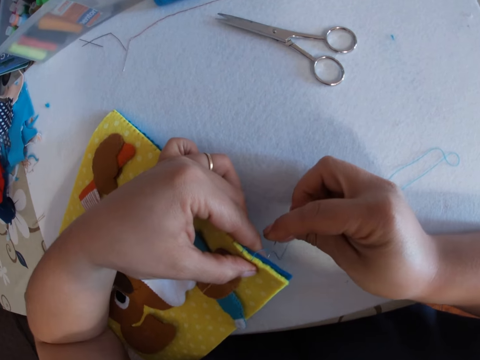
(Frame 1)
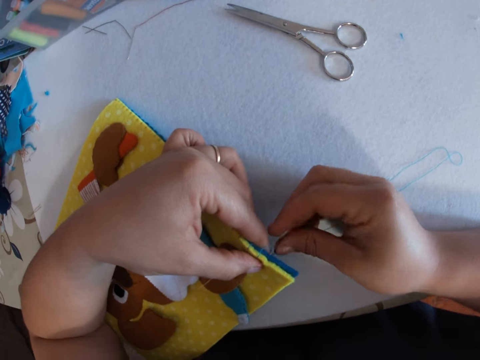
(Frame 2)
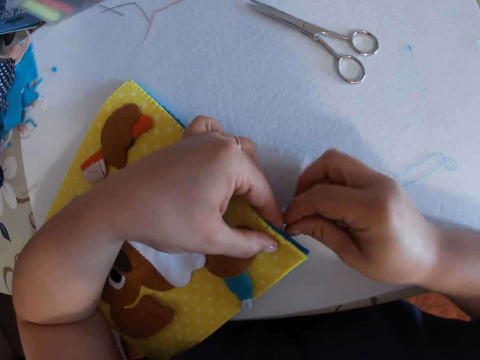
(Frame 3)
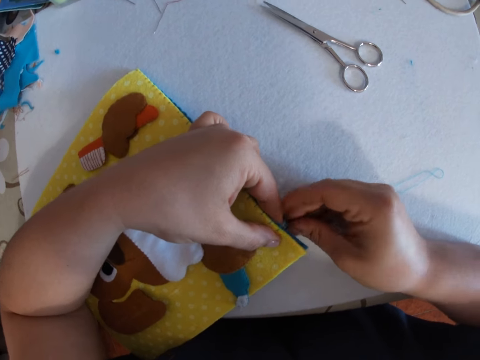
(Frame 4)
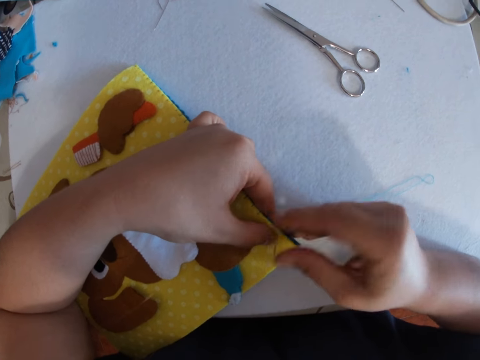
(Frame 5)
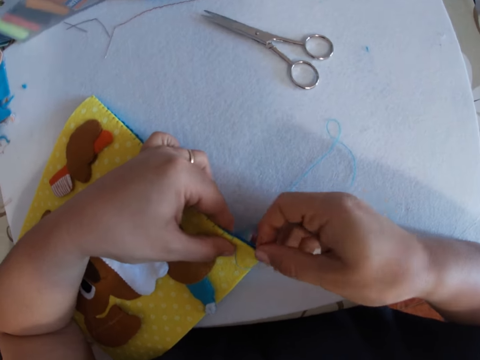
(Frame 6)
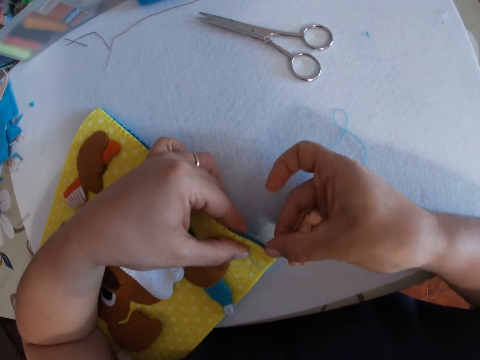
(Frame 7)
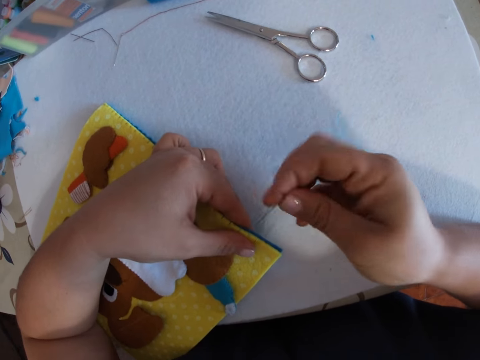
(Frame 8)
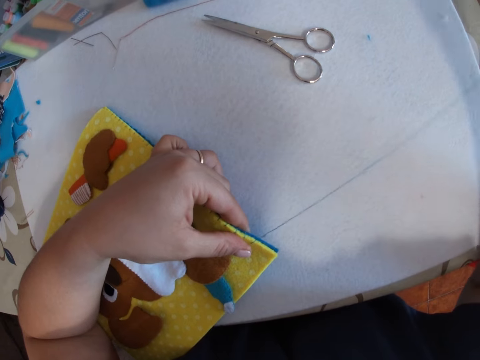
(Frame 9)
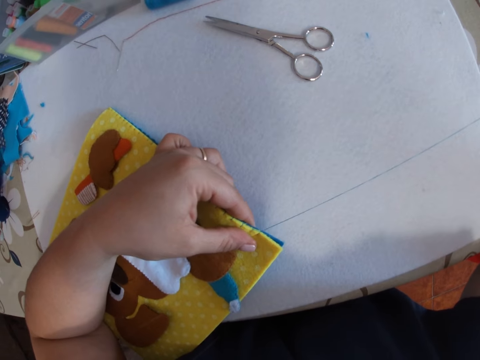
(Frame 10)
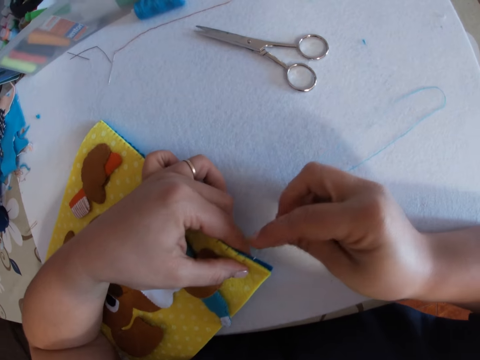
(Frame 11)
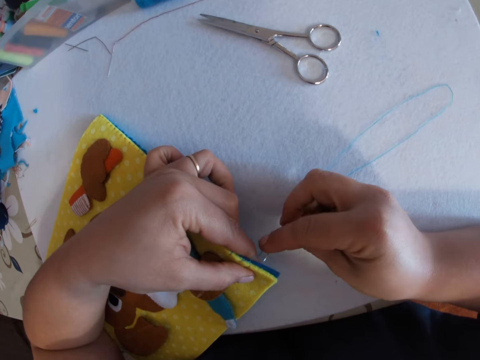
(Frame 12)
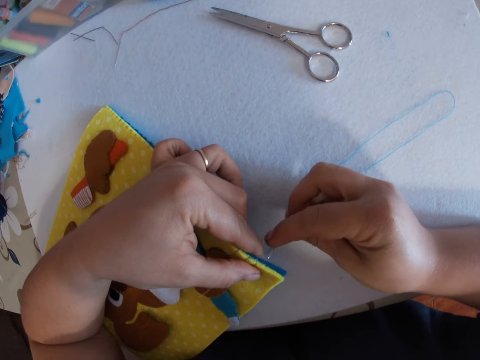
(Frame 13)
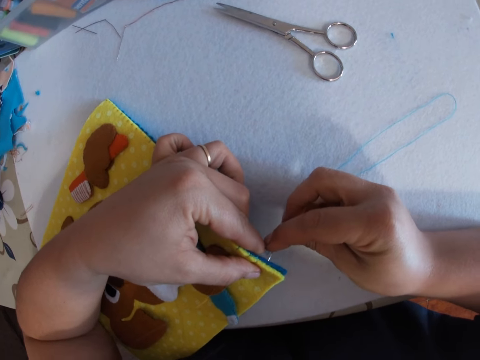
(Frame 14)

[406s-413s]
The camera wearer continues sewing the piece of cloth.

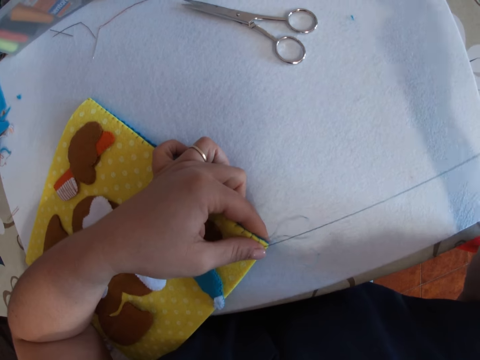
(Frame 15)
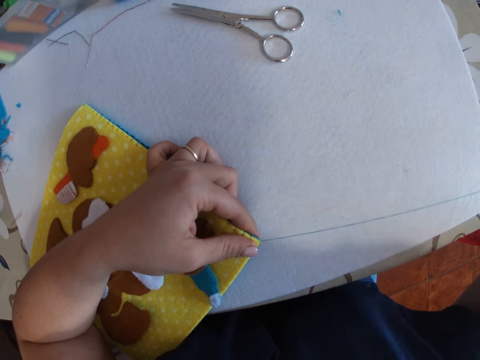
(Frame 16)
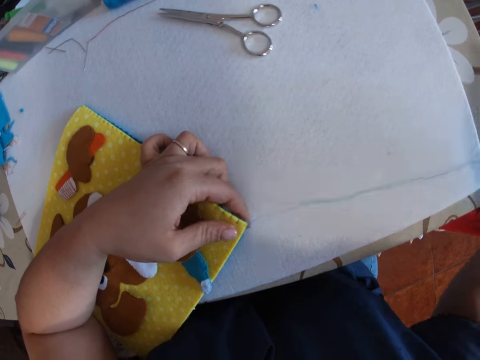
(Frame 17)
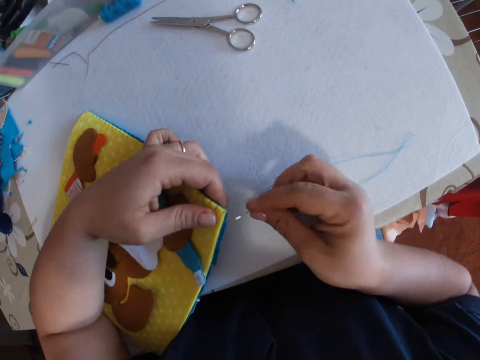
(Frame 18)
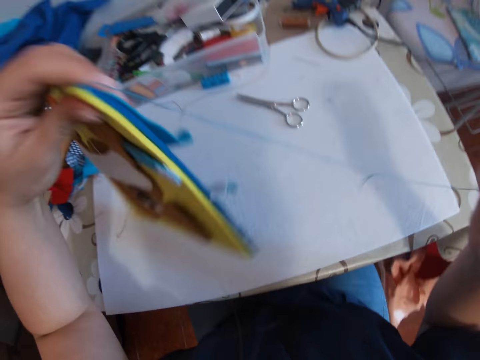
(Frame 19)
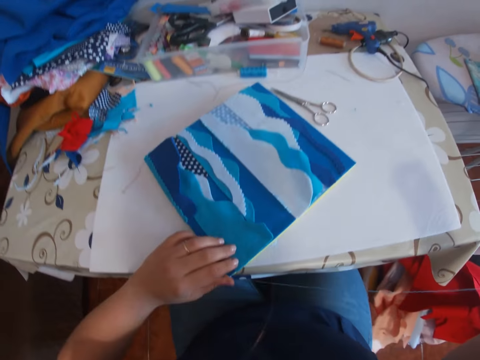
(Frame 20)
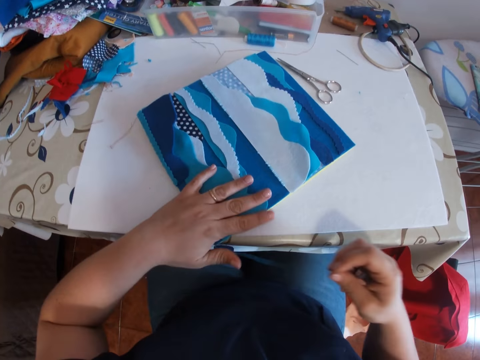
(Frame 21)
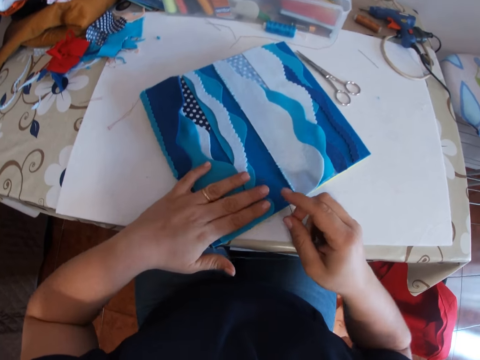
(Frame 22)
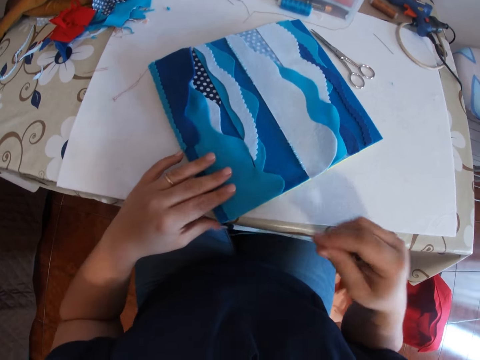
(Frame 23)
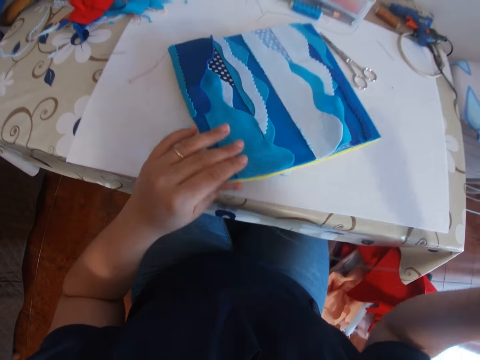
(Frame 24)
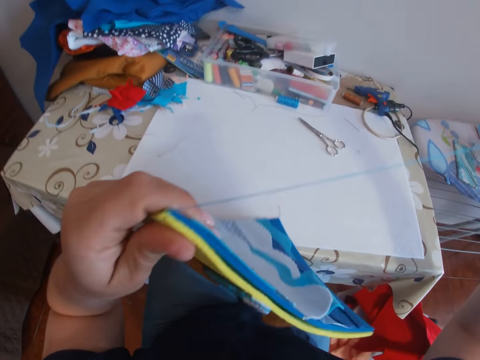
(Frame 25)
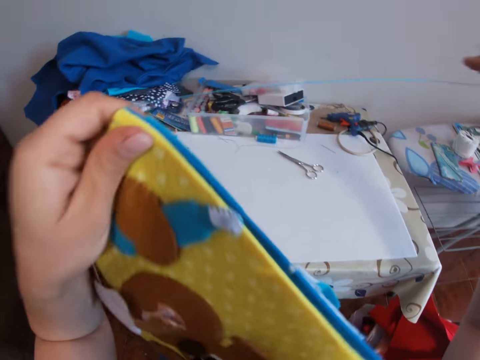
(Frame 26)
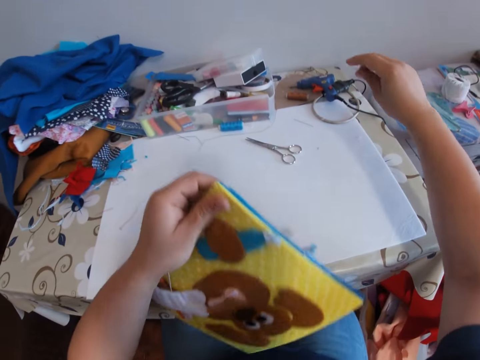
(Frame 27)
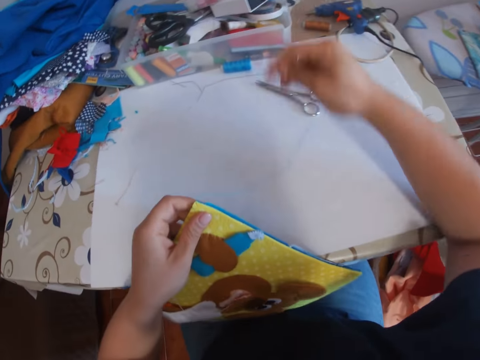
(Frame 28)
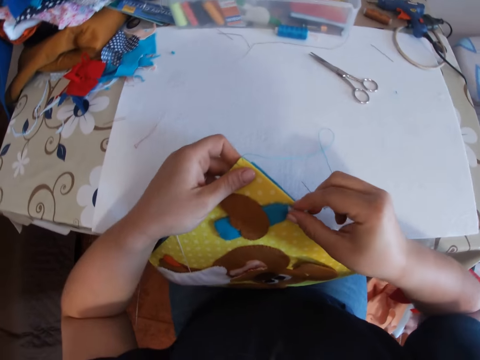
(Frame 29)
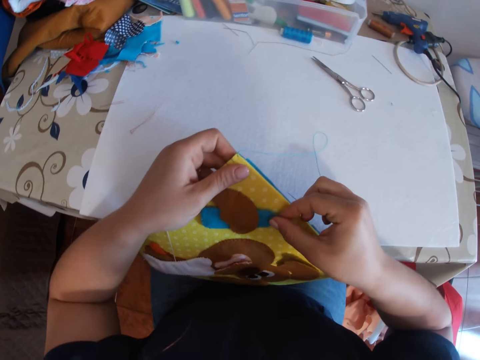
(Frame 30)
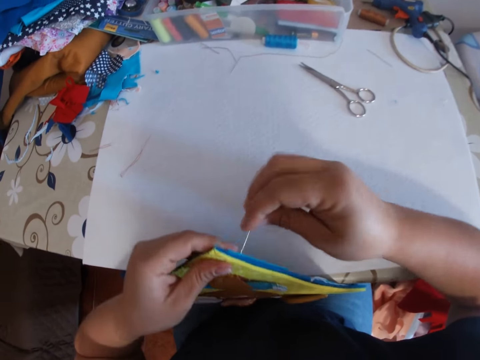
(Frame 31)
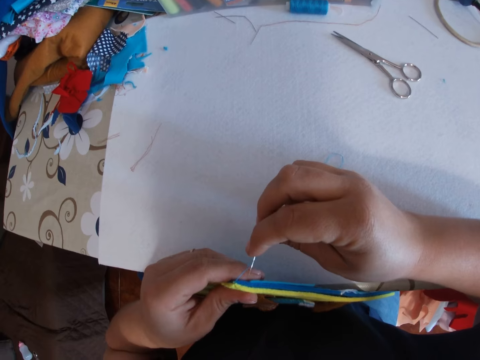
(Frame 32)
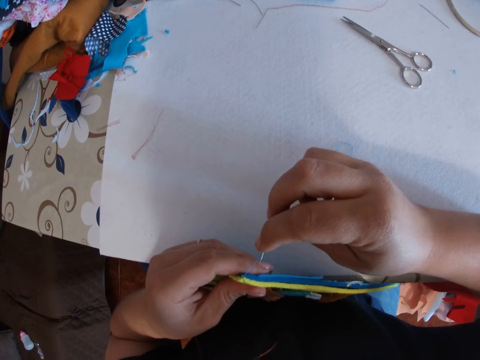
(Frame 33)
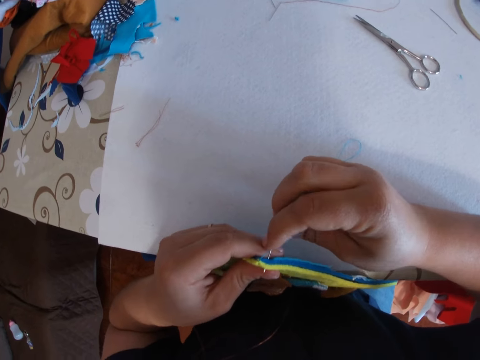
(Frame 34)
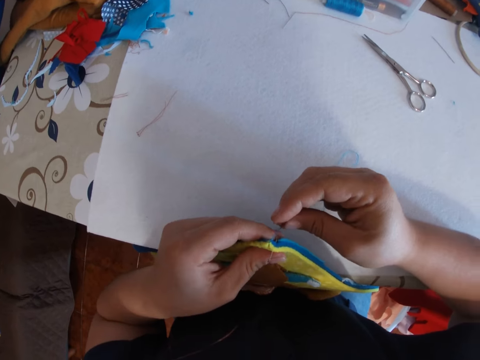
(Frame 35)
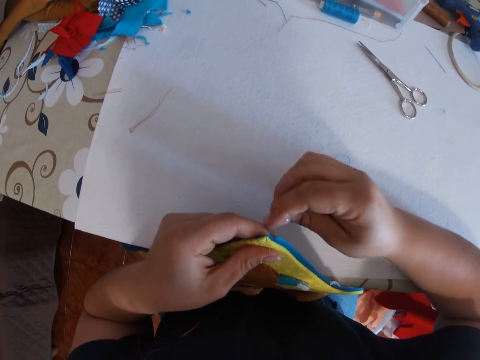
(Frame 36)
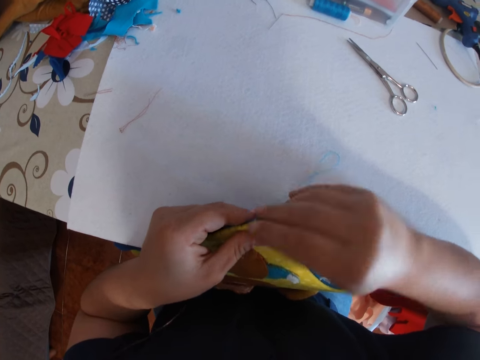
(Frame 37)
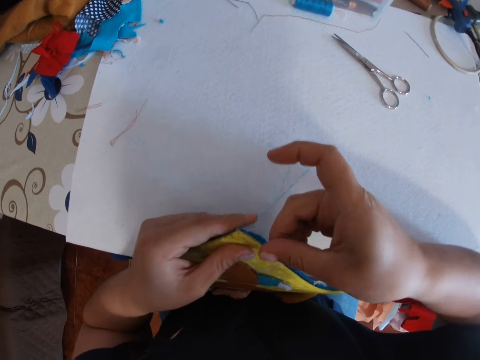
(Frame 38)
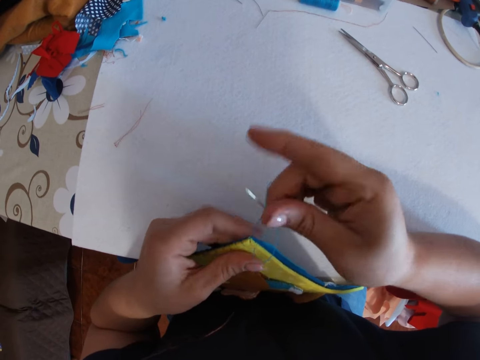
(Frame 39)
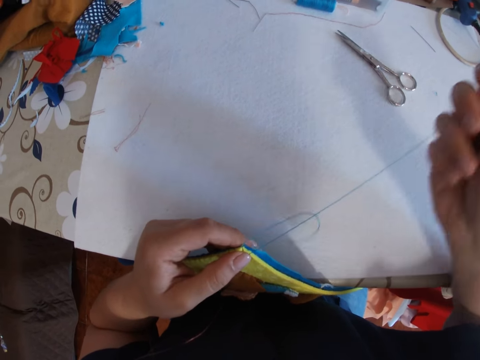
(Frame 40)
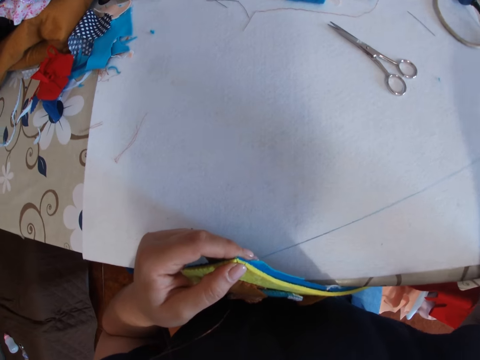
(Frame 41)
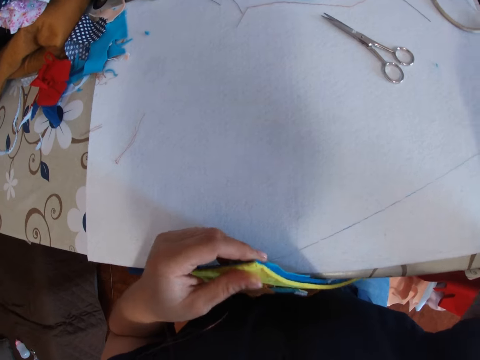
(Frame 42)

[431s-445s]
The camera wearer flips the piece of cloth or decoration on the table. She lifts up the decoration and places the decoration on the table. She reaches for the decoration with her other hand. She raises her hand. She raises the piece of cloth. She places the decoration on the edge of the table. She lowers her hand. She adjusts a piece on the decoration. She continues sewing the piece of cloth. She places the needle on the decoration.

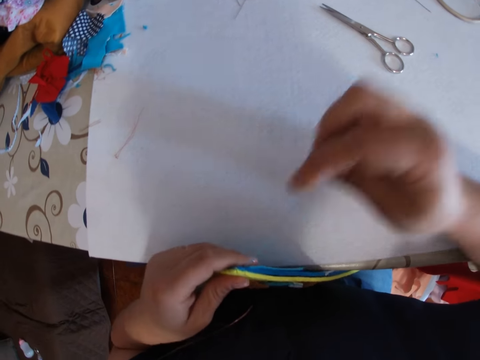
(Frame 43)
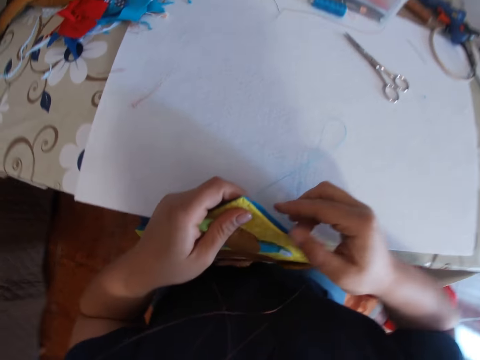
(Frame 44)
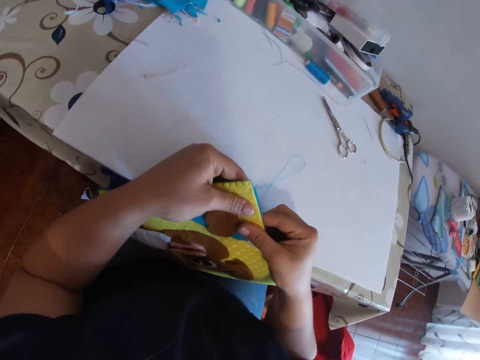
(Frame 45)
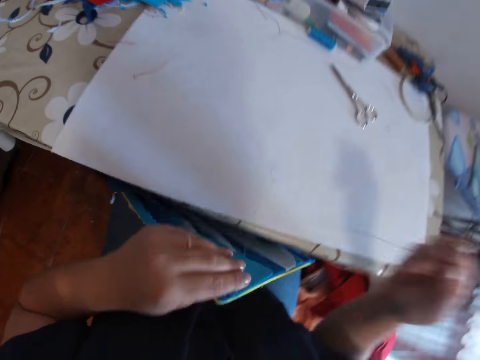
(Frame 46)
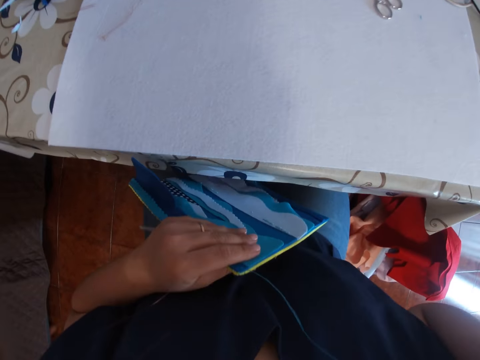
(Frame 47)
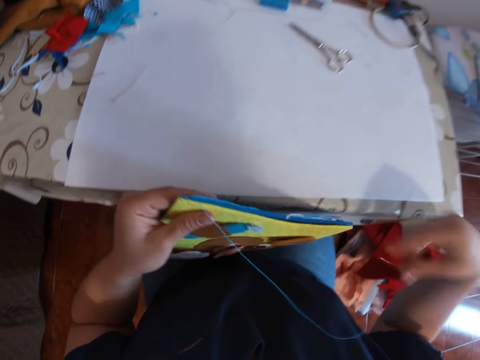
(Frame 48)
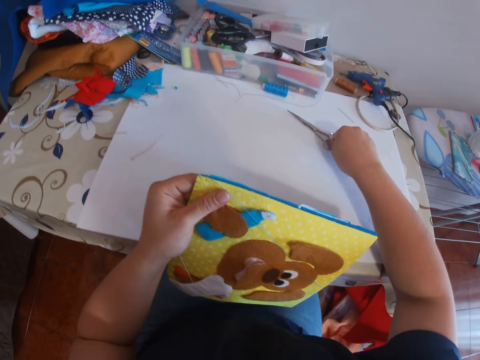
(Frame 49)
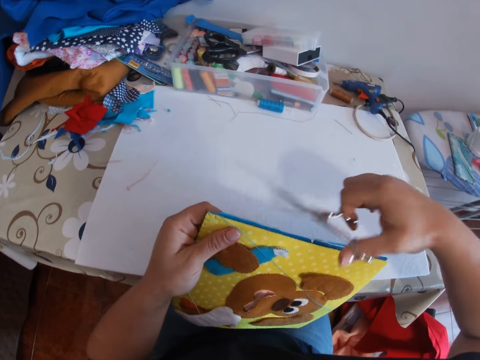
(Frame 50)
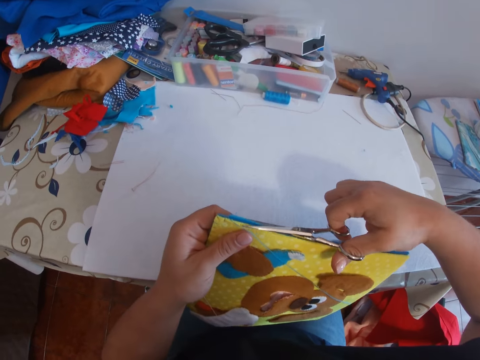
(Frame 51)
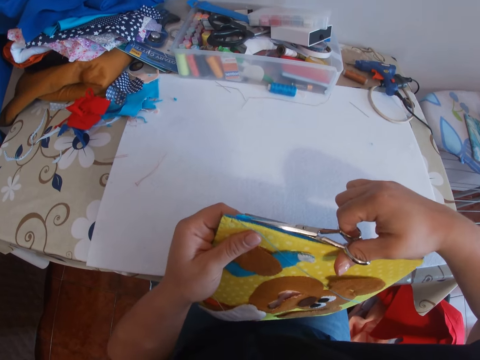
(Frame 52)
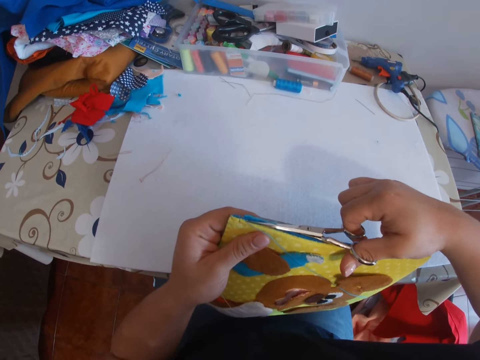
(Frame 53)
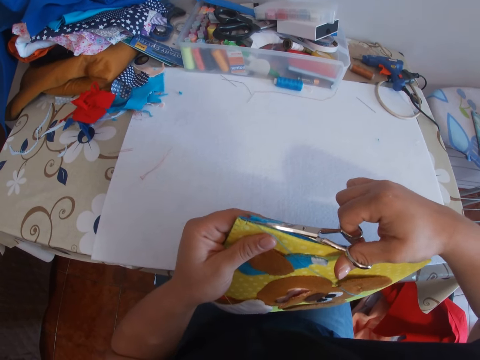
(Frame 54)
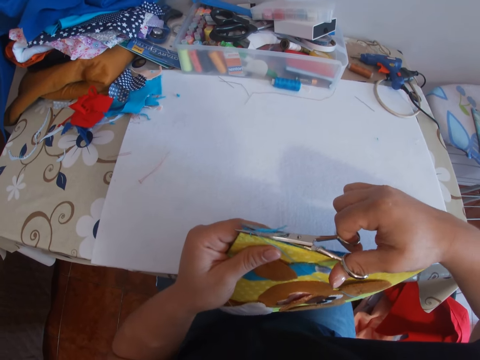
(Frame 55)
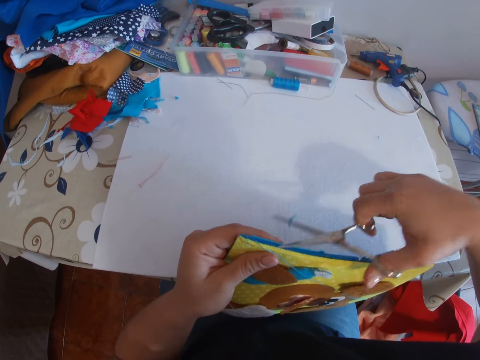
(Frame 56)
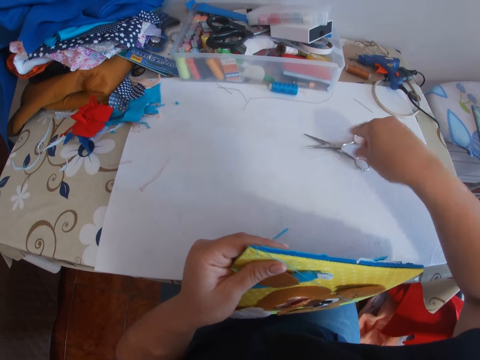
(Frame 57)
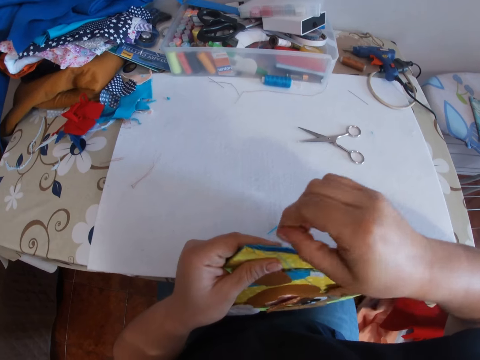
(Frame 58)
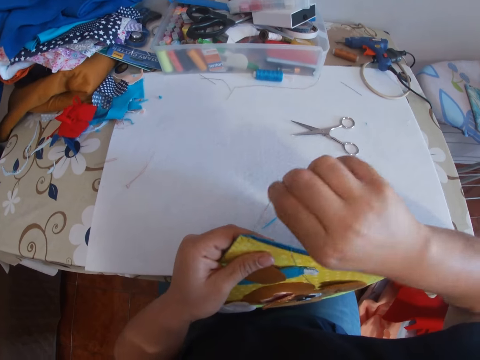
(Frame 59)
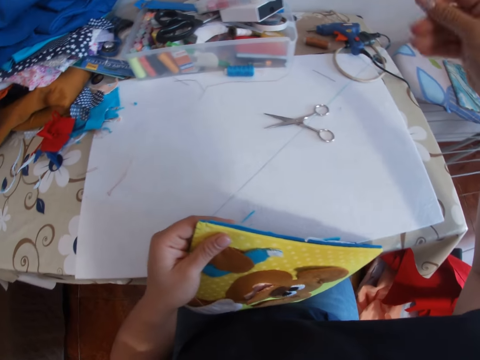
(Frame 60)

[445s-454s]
The camera wearer holds the decoration or piece of cloth with both her hands. She raises her hand. She lowers the decoration to her thighs. She lowers her hand. She lifts up the decoration. She picks up a pair of scissors on the table. She cuts a portion from the piece of cloth. She drops the pair of scissors on the table. She adjusts the threads with her hand. She pulls the thread.
